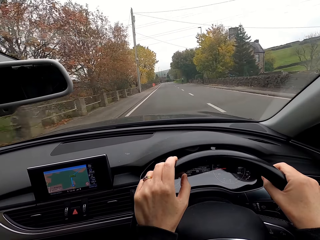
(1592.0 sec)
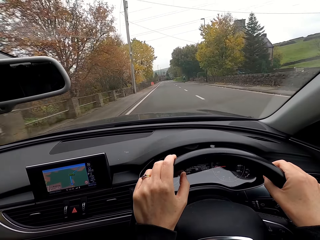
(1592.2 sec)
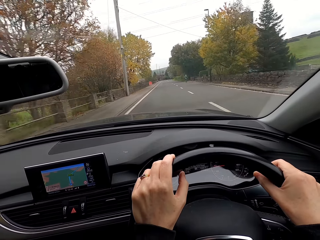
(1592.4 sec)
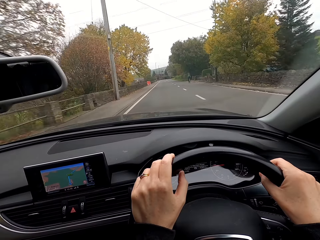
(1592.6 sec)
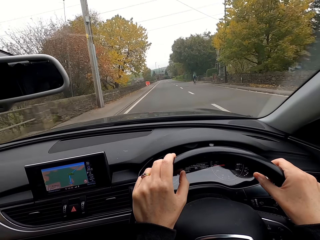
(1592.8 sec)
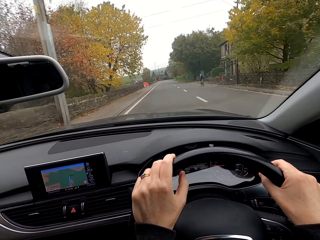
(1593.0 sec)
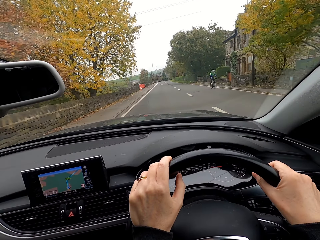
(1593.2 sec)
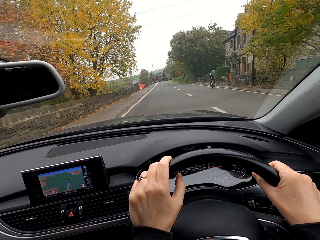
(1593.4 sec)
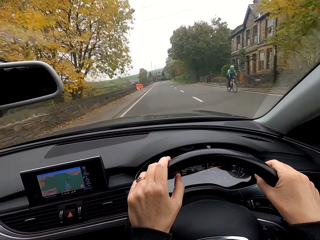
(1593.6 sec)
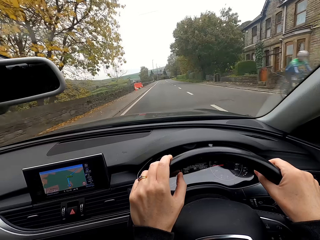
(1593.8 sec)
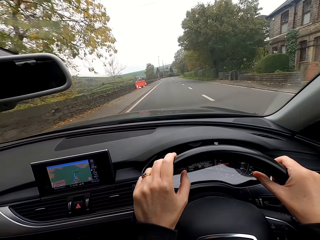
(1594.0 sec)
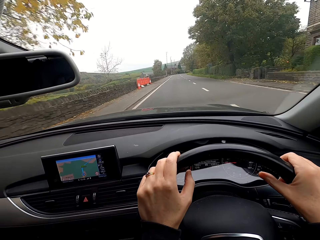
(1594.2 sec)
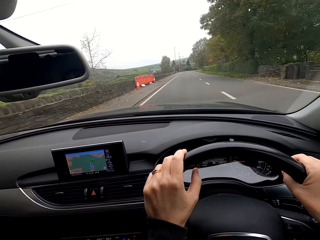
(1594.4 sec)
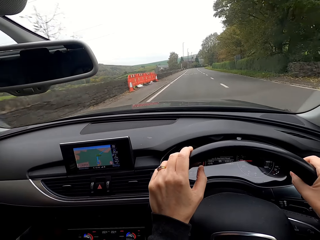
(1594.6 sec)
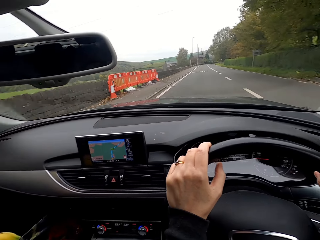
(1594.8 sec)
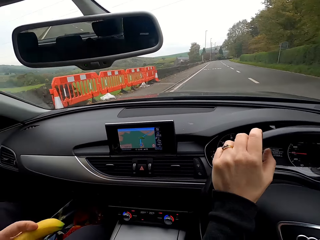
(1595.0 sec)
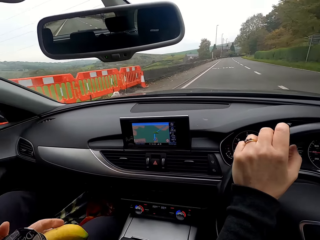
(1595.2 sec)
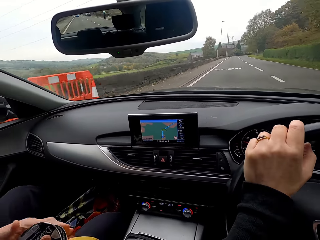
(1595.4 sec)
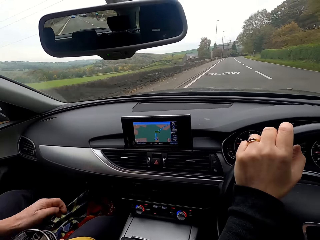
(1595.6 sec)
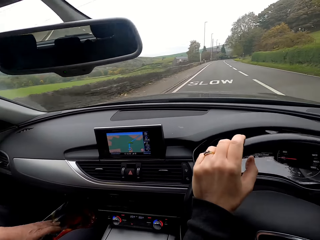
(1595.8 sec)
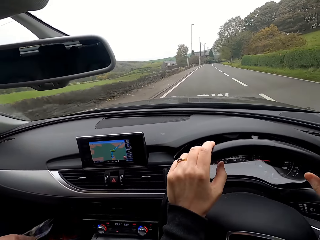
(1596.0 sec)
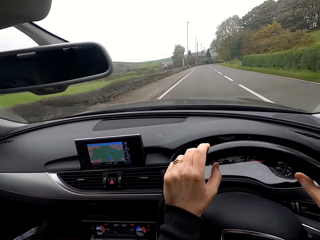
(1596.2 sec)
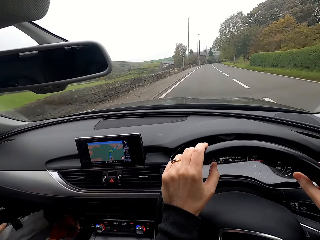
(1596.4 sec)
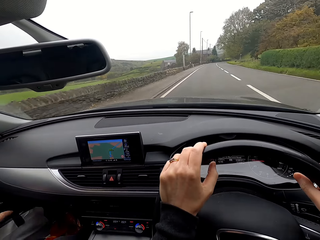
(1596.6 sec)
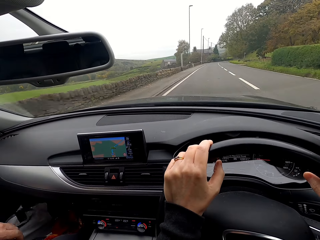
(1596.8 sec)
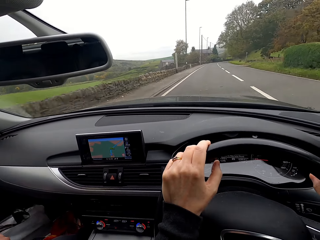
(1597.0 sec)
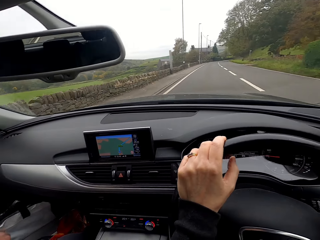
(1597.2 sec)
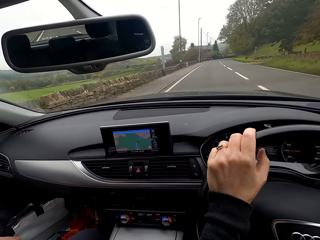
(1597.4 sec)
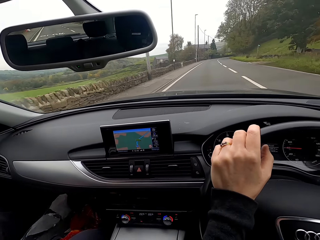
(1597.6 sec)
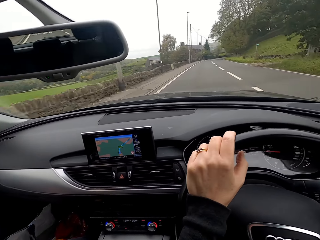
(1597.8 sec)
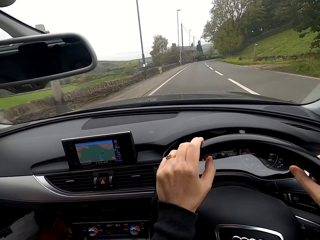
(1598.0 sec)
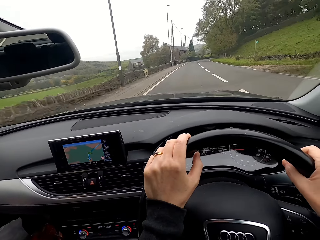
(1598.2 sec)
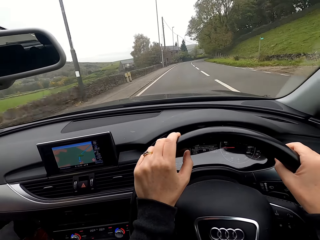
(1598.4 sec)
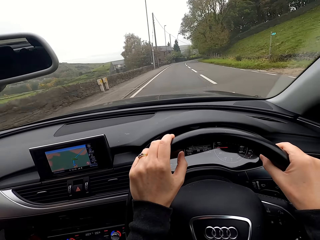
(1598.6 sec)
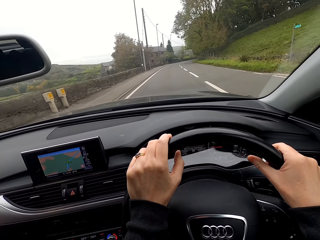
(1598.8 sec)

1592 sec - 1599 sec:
The camera wearer interacts with the man in the car.

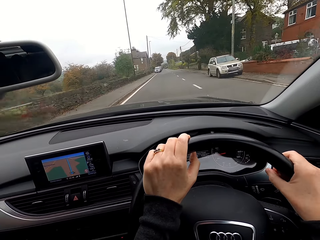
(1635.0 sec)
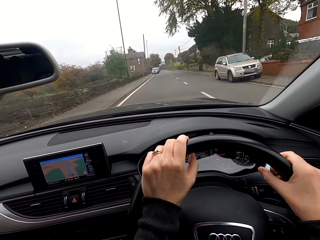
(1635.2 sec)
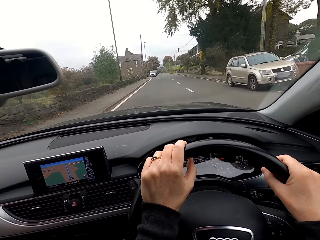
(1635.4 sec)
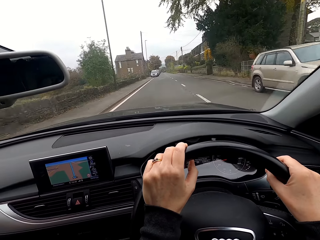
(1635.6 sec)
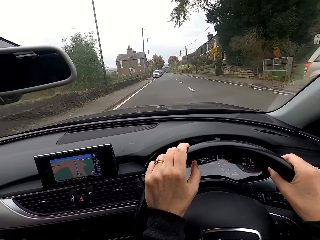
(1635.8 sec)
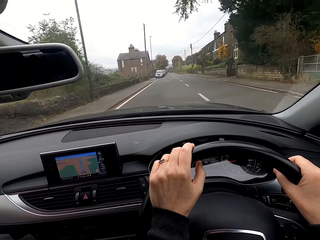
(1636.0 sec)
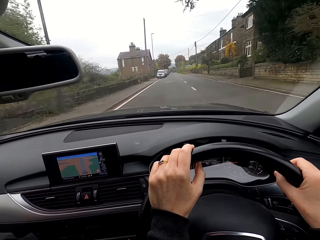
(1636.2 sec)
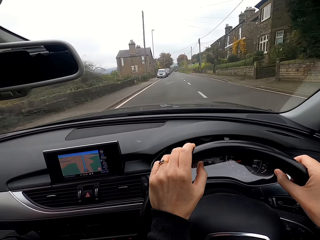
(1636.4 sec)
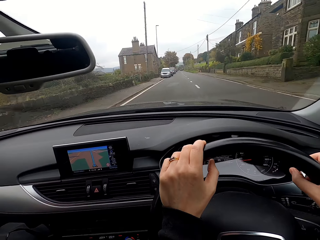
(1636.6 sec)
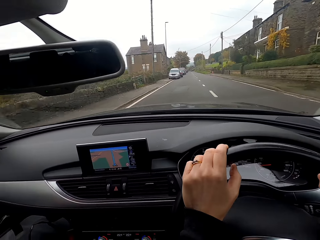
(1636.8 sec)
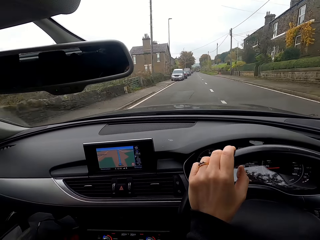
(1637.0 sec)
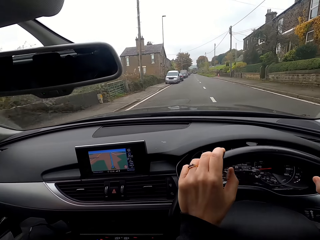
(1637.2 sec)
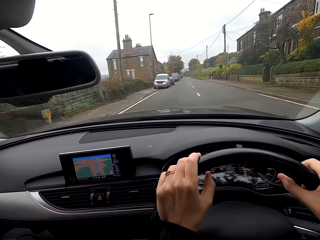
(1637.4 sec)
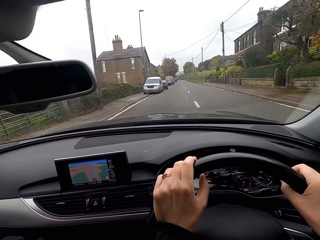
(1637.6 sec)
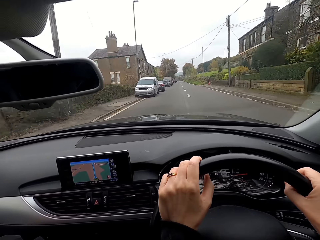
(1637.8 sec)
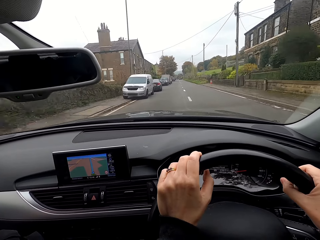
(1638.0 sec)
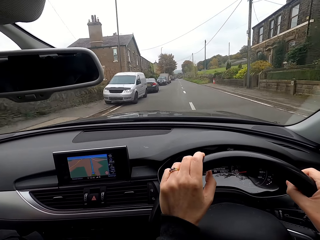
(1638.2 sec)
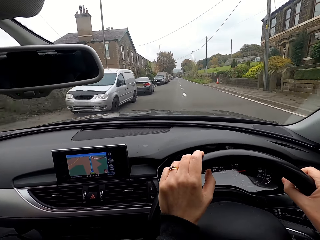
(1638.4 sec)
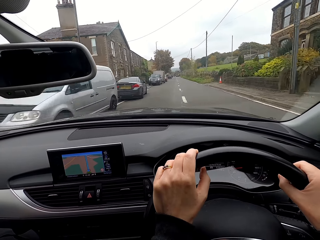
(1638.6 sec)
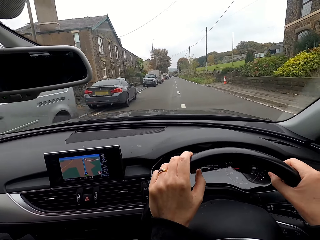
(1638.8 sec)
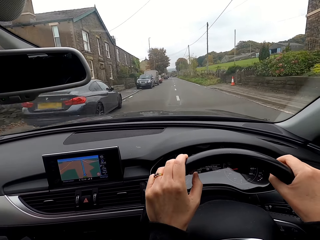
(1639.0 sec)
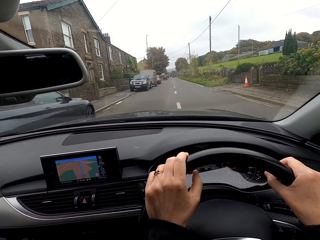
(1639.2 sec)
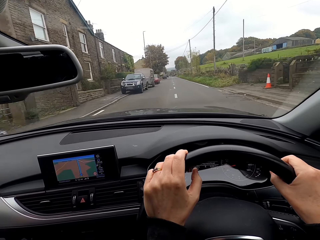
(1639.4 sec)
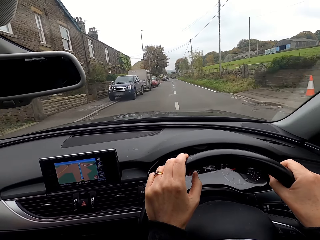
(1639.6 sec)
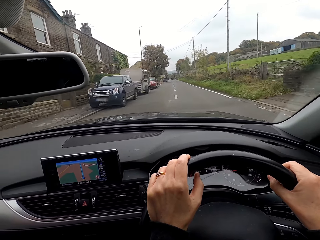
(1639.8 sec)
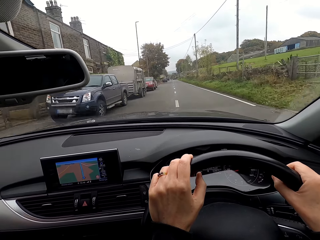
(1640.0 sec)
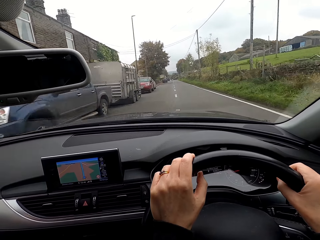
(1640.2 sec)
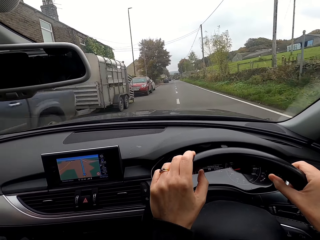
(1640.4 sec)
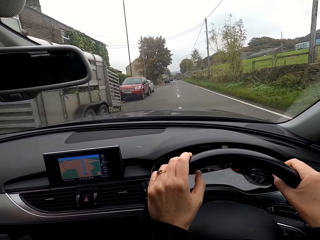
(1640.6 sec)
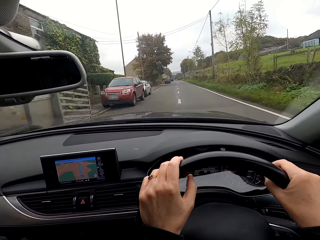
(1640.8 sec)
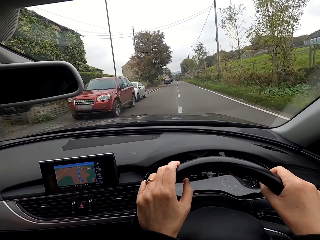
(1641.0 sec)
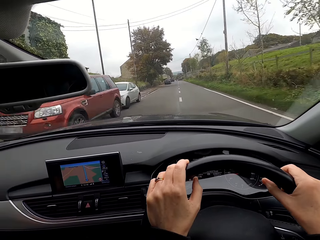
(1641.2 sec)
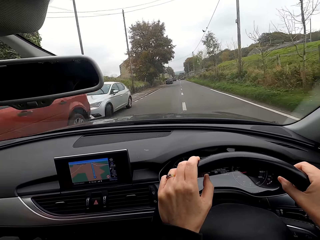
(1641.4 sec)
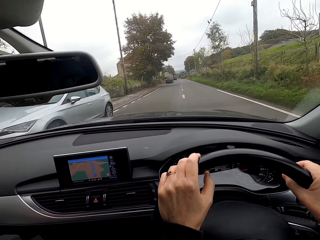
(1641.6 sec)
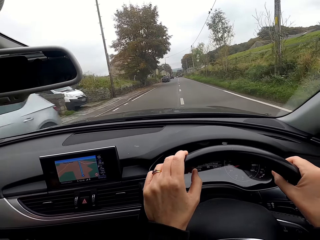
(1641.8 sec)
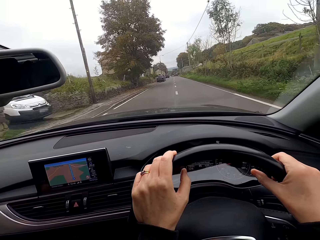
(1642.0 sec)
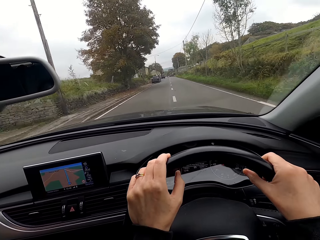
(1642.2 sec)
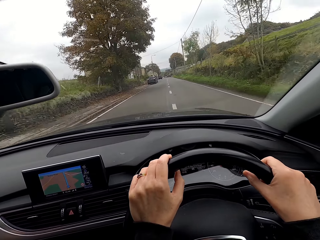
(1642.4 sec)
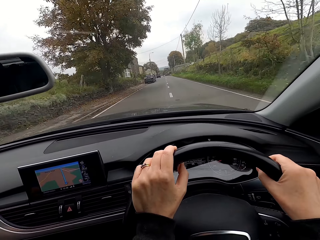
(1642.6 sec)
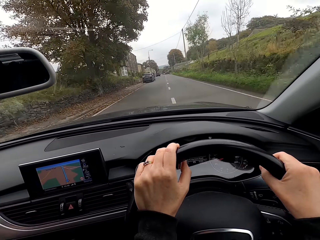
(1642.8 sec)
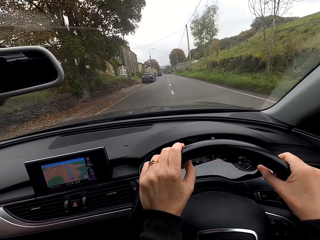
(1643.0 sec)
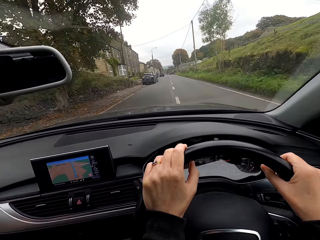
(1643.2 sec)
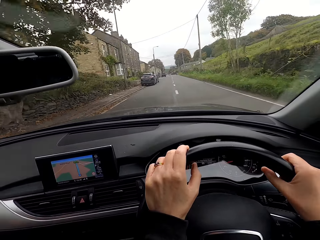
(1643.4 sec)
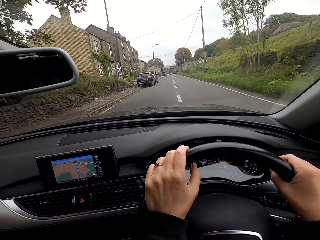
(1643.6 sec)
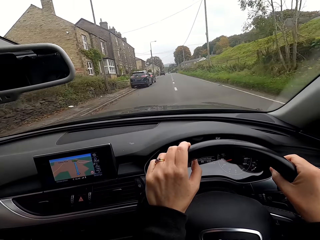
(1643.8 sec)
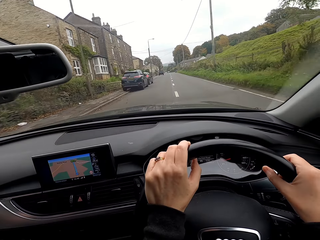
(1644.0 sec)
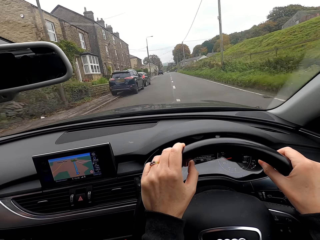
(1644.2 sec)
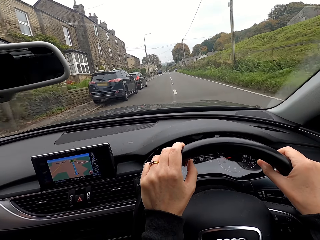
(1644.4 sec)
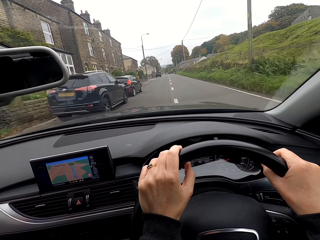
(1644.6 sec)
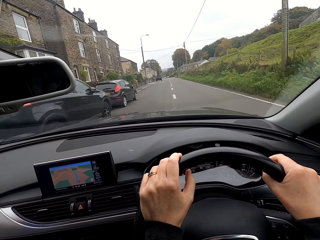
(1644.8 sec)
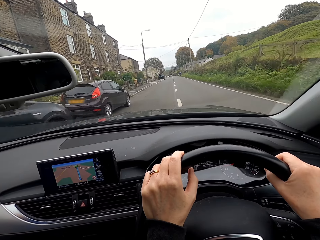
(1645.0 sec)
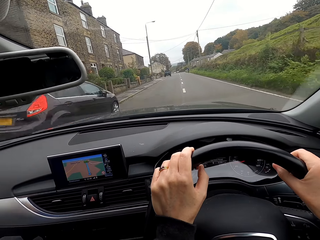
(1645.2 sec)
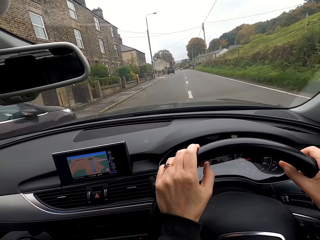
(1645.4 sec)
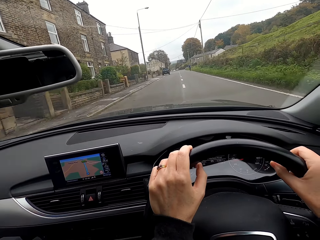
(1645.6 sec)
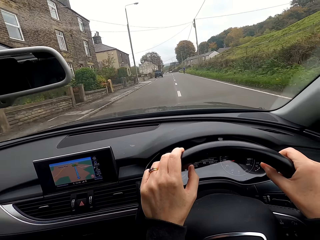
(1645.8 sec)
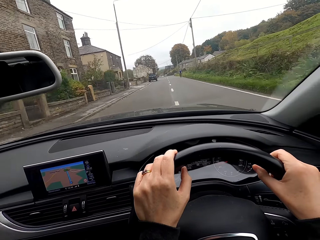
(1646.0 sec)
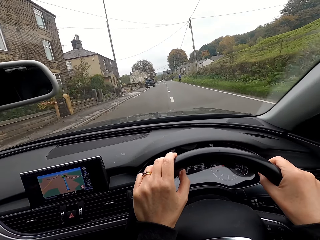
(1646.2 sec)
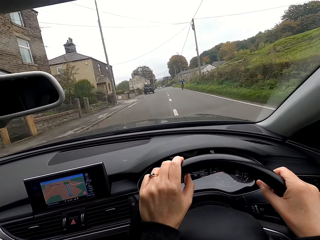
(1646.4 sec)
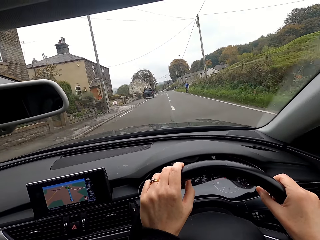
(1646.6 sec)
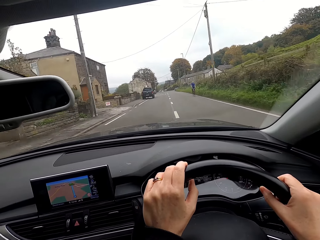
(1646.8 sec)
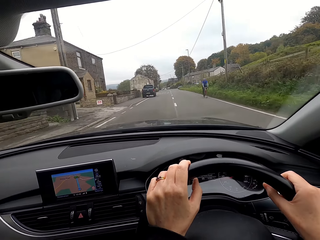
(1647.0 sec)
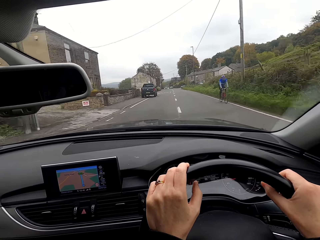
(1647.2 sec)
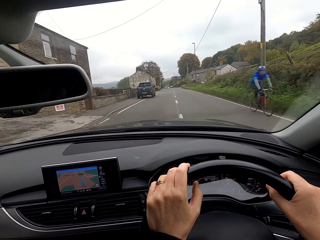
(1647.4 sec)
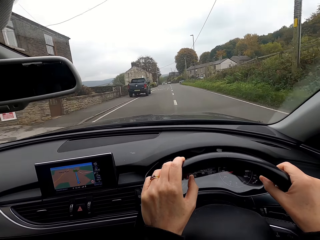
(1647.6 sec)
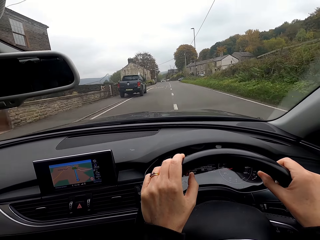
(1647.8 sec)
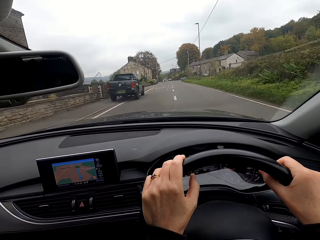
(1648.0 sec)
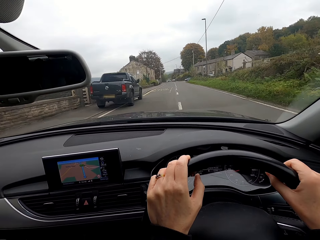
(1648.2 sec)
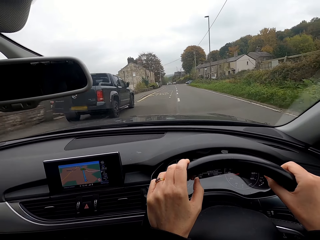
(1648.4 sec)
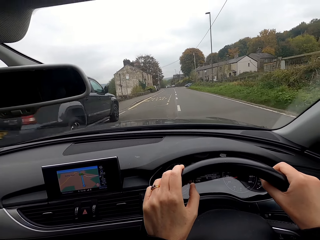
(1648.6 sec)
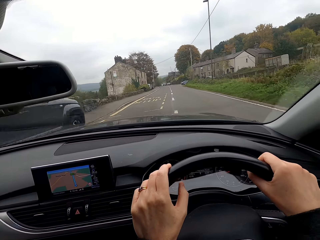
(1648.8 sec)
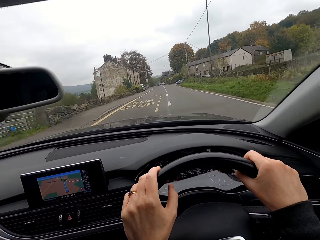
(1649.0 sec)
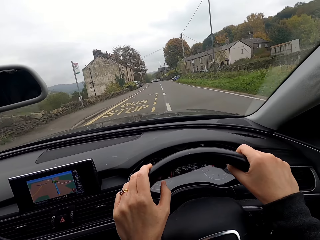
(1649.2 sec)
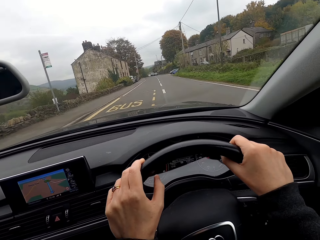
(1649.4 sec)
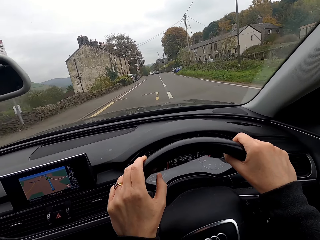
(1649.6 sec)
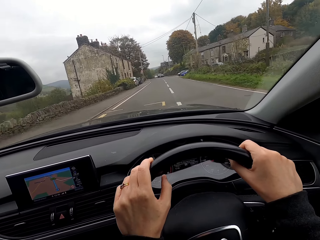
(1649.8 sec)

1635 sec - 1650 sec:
The camera wearer interacts with the man.
